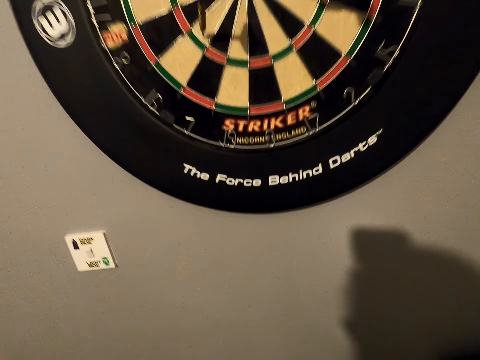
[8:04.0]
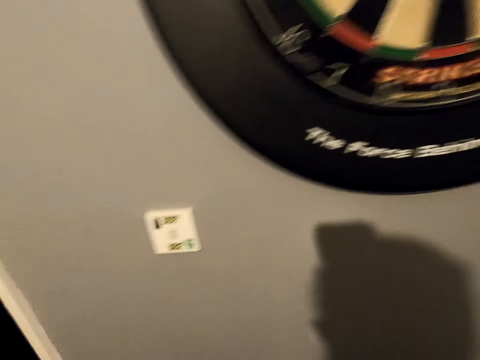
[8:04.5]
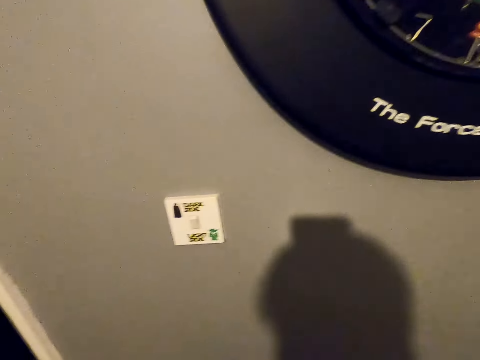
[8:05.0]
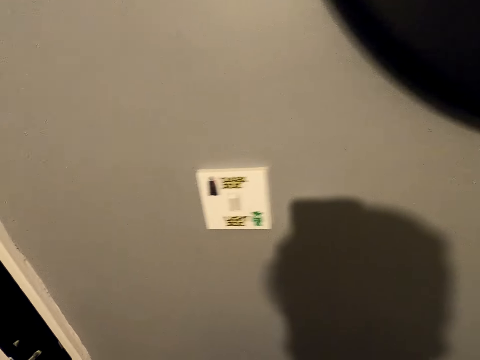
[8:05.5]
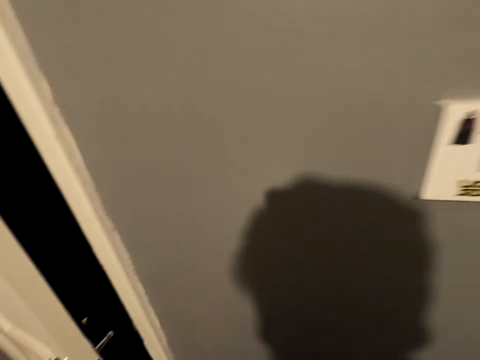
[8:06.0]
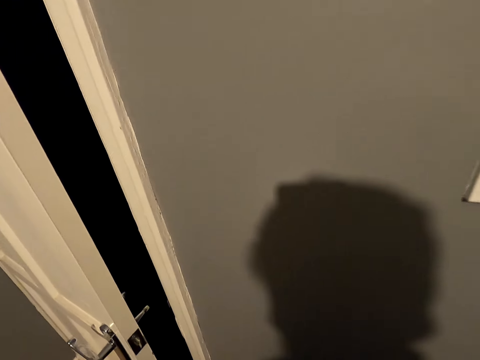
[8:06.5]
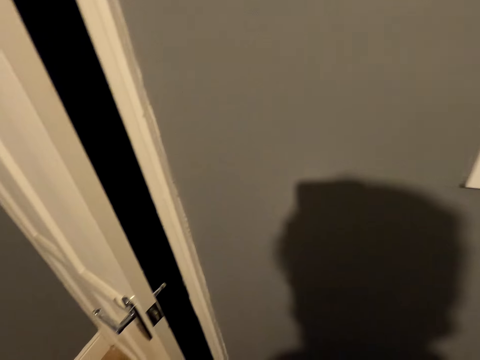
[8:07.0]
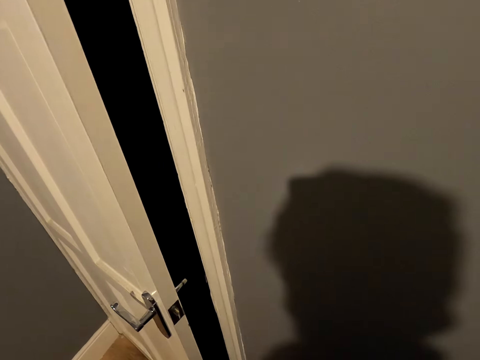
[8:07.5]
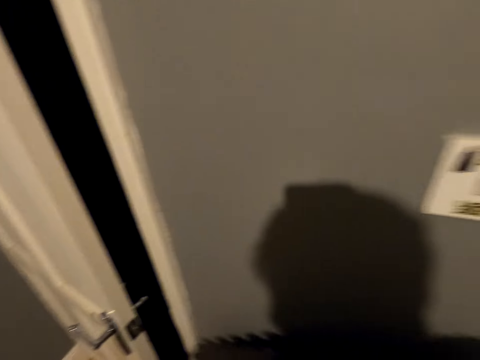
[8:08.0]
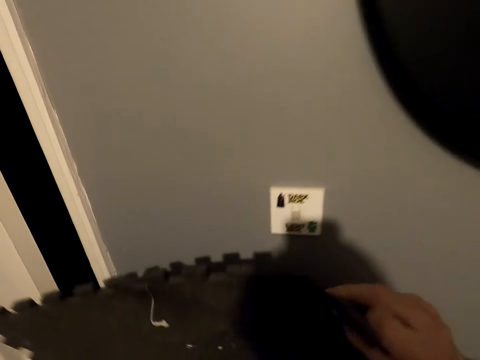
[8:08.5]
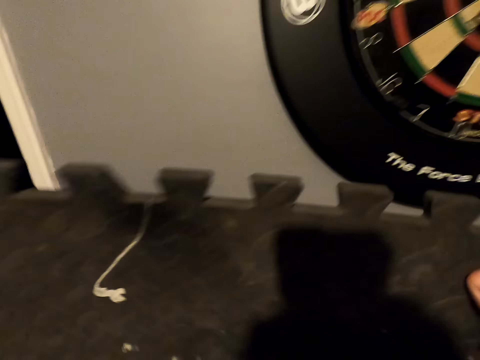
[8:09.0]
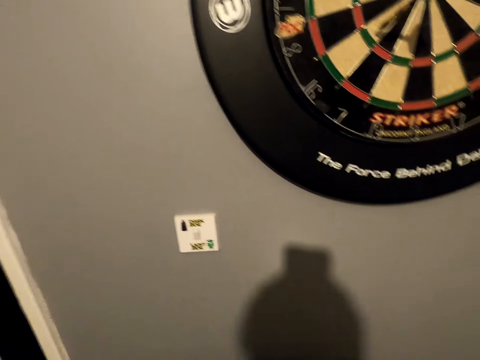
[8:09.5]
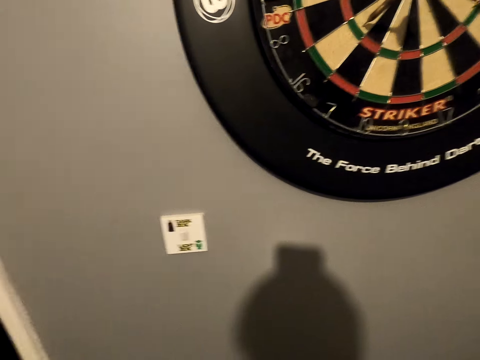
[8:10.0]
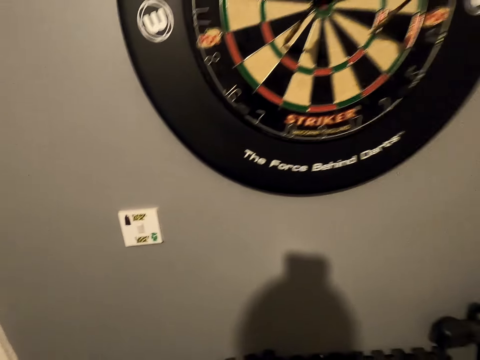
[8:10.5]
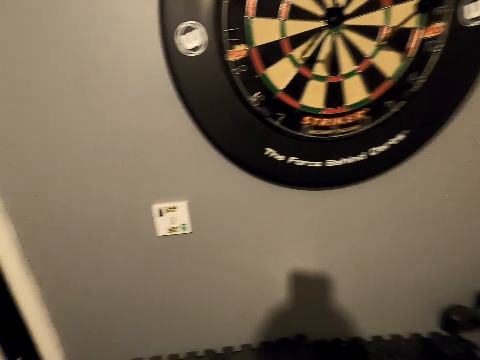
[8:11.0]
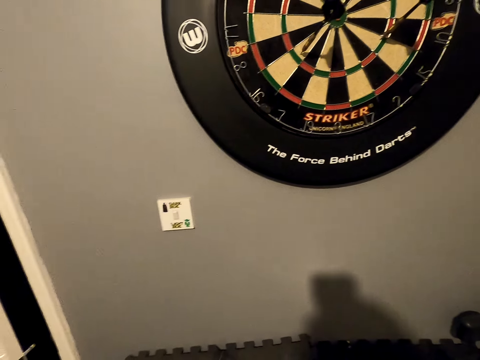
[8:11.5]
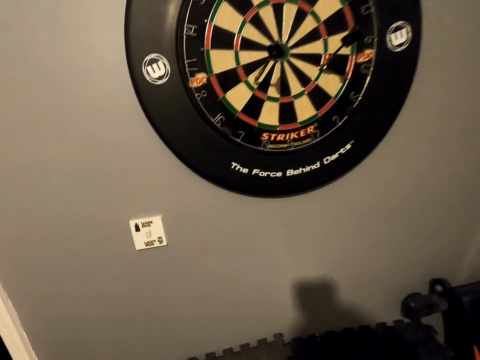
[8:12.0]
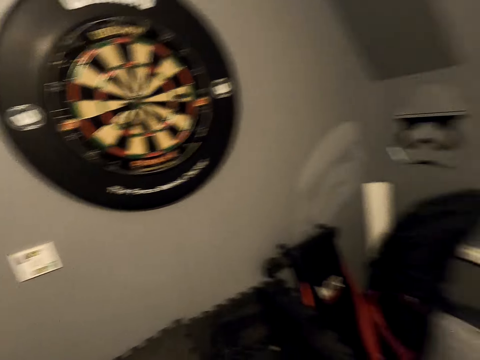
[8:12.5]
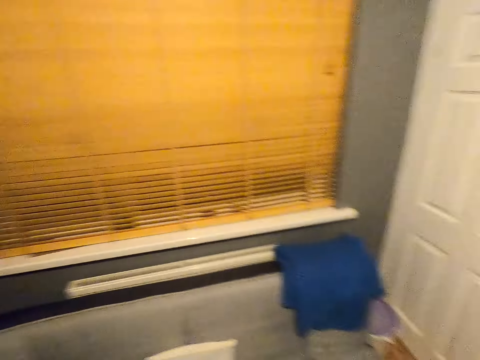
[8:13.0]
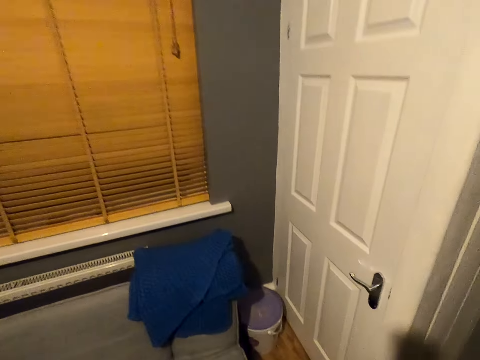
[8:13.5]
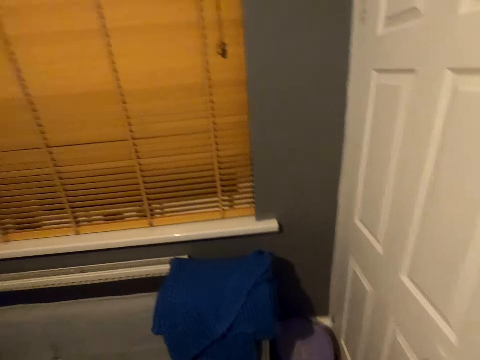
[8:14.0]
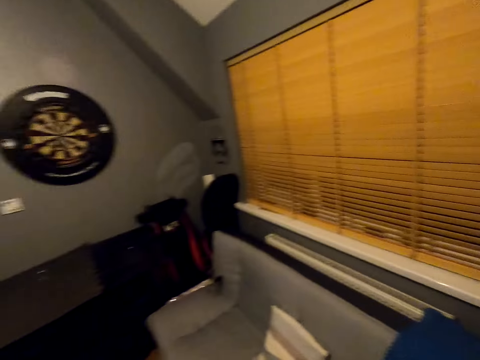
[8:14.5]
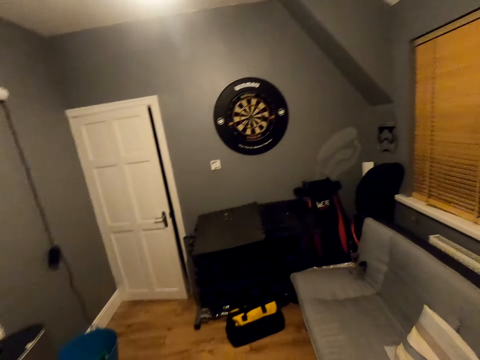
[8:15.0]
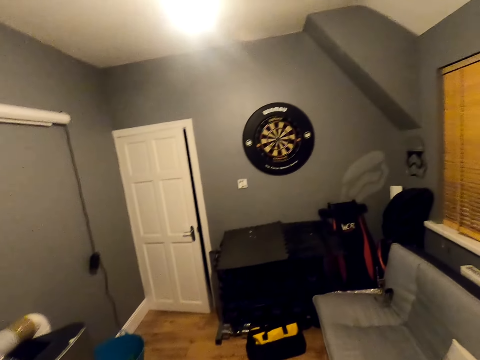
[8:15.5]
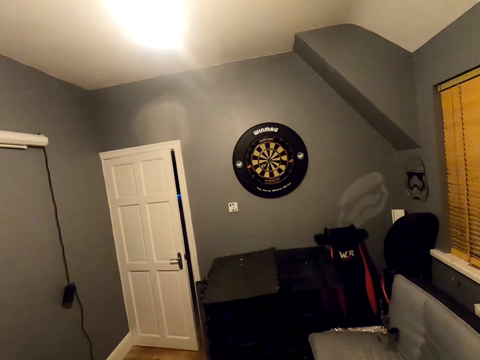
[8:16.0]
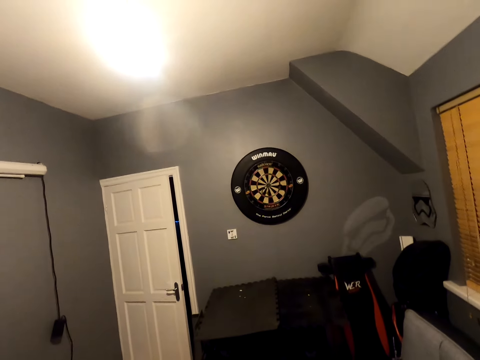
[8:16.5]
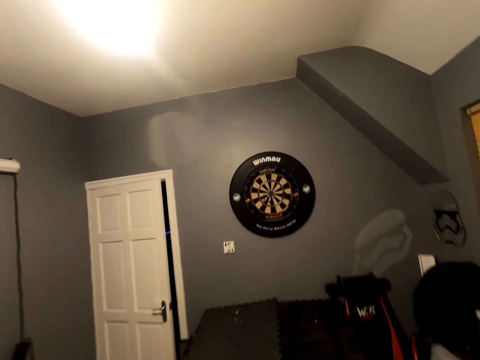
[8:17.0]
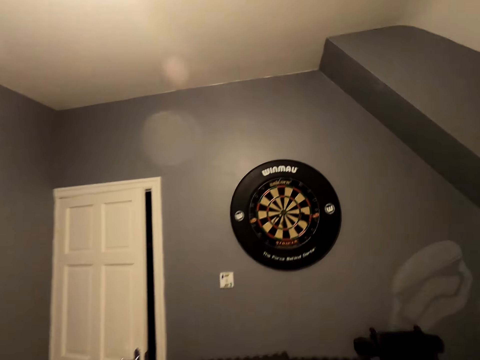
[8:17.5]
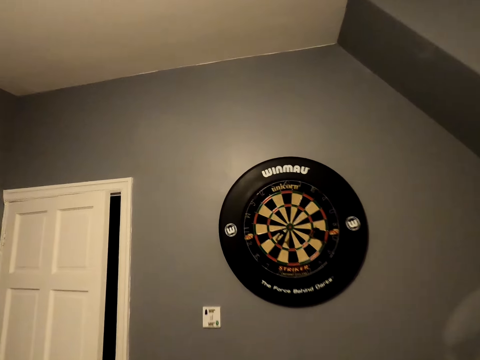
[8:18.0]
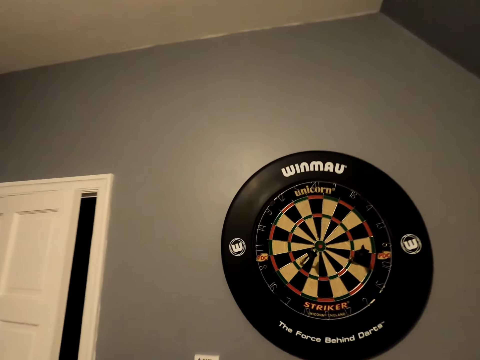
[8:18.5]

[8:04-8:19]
The camera wearer puts down the mat. They turn back. They turn around. They walk in the room. They walk close to the dart board.

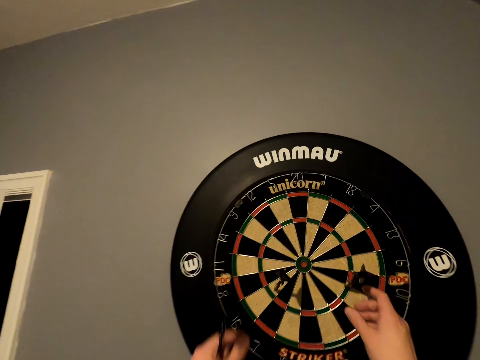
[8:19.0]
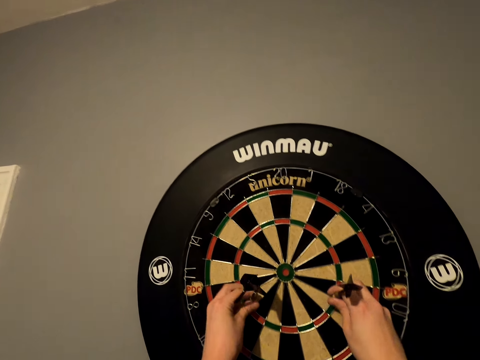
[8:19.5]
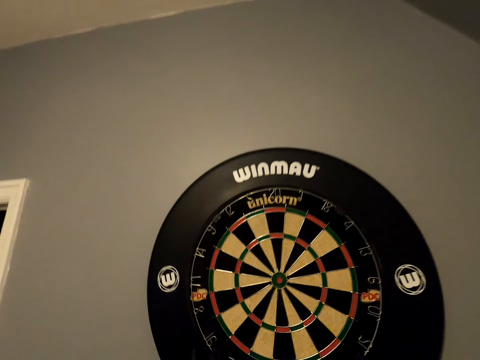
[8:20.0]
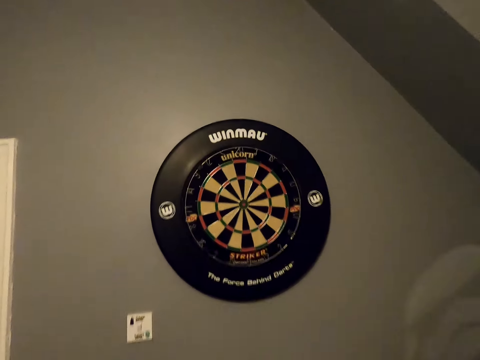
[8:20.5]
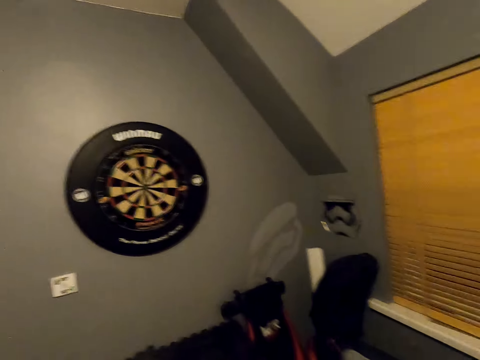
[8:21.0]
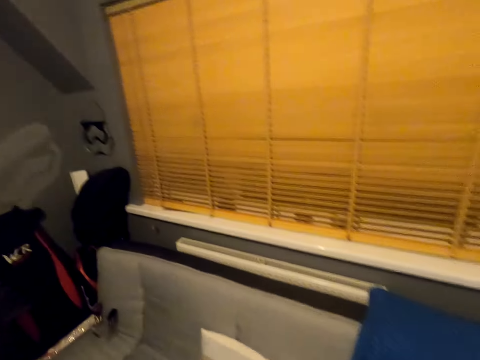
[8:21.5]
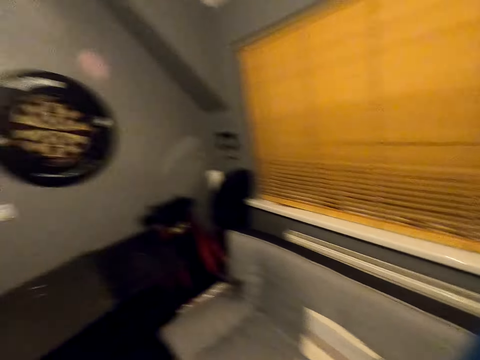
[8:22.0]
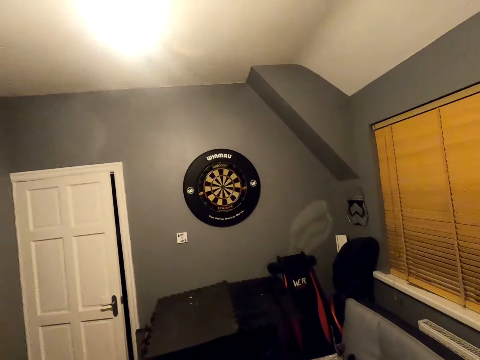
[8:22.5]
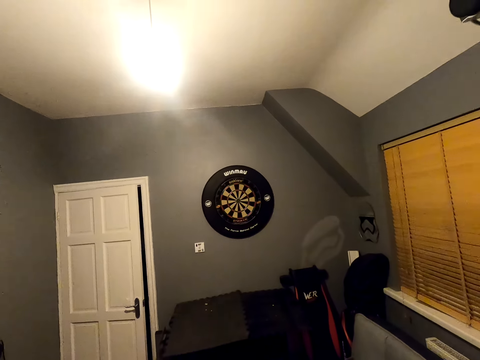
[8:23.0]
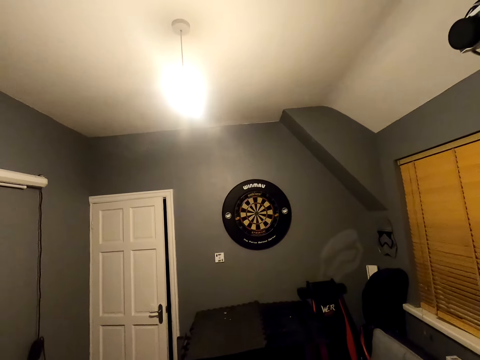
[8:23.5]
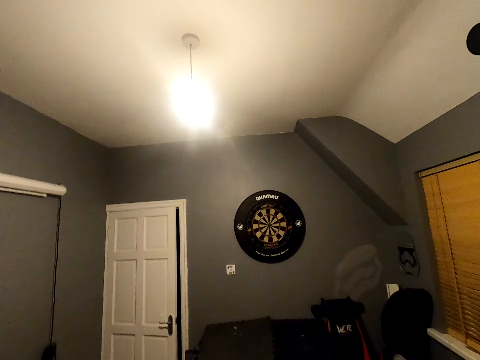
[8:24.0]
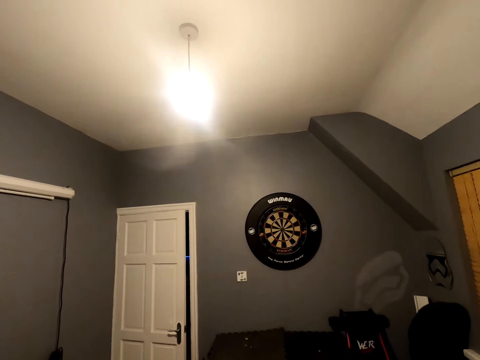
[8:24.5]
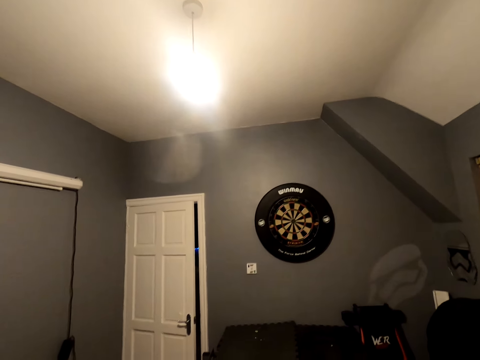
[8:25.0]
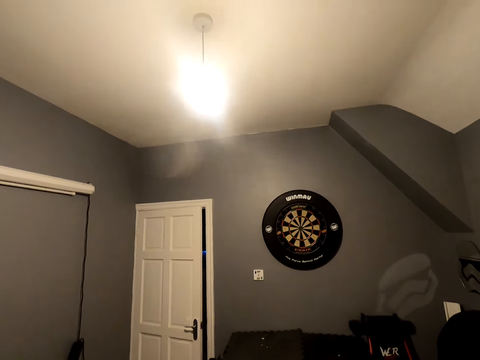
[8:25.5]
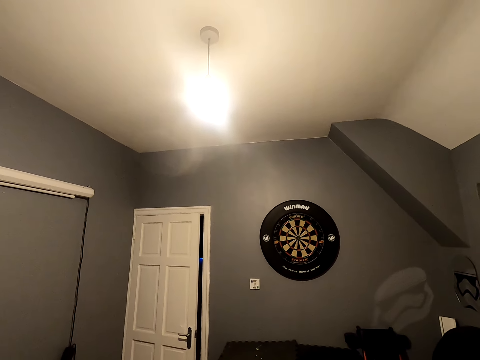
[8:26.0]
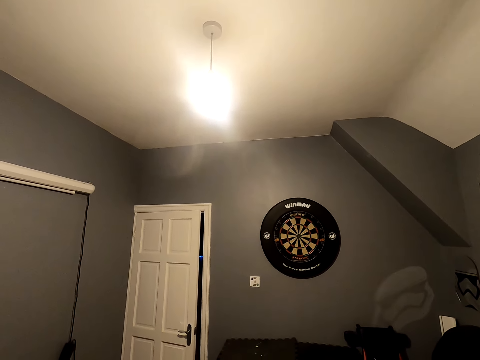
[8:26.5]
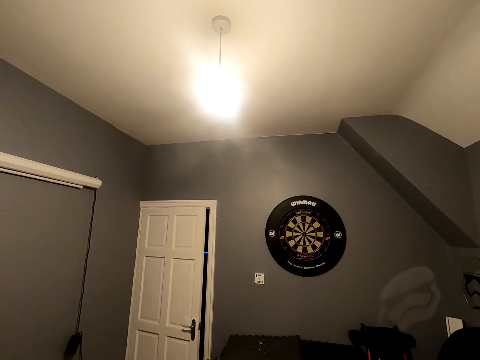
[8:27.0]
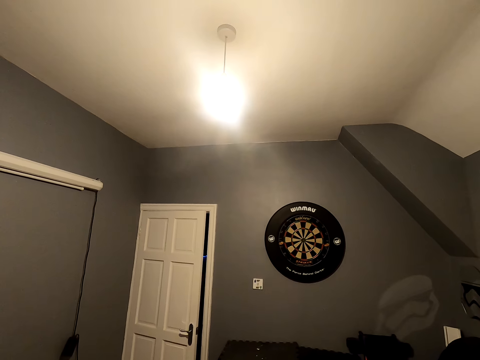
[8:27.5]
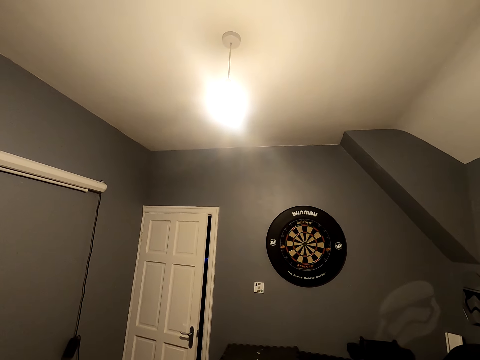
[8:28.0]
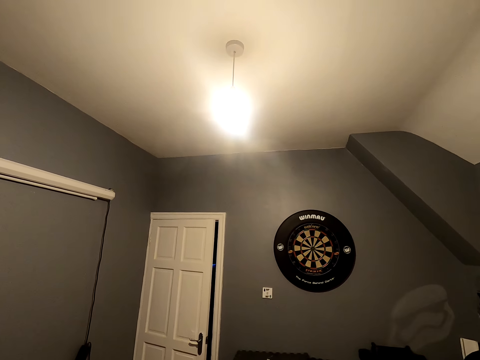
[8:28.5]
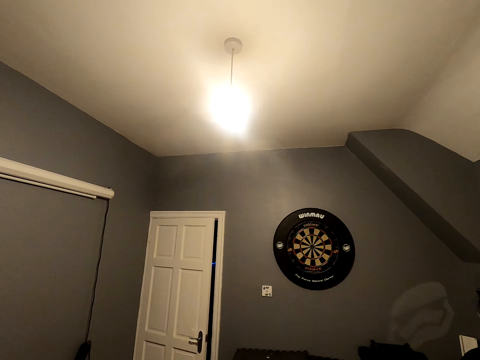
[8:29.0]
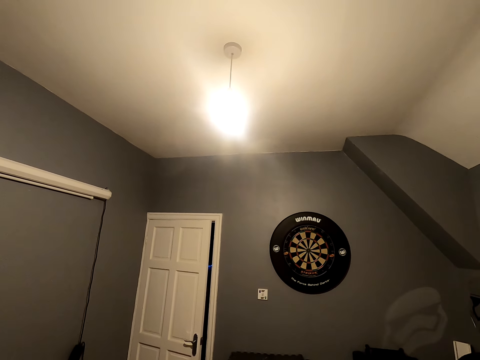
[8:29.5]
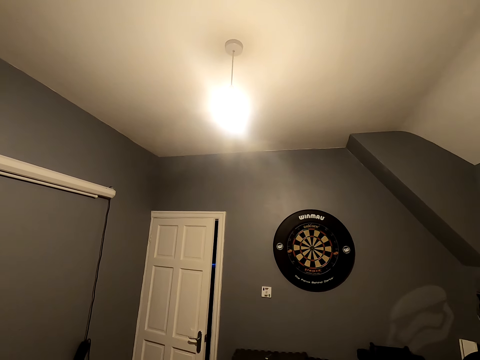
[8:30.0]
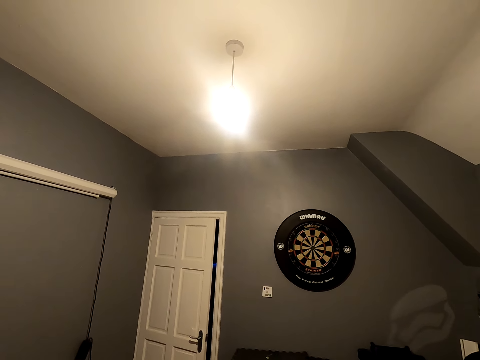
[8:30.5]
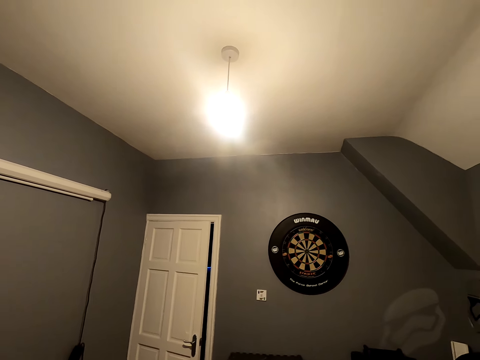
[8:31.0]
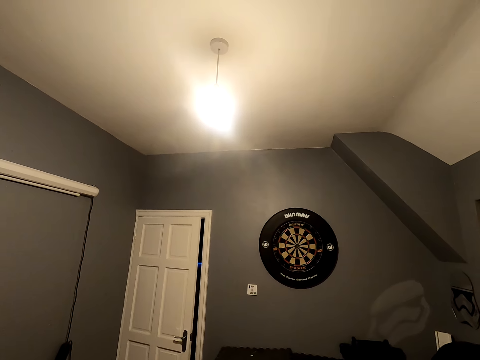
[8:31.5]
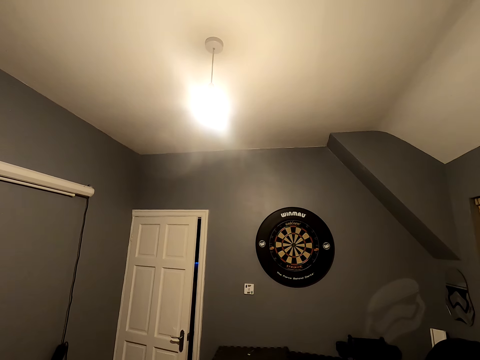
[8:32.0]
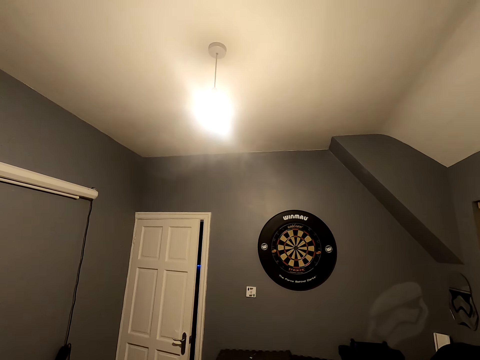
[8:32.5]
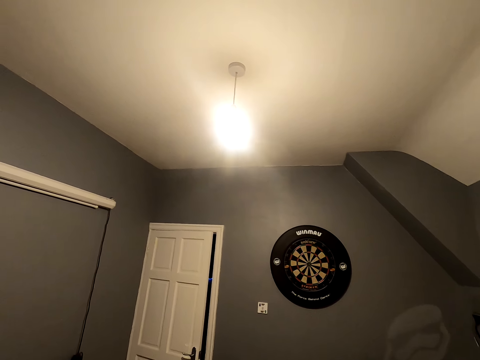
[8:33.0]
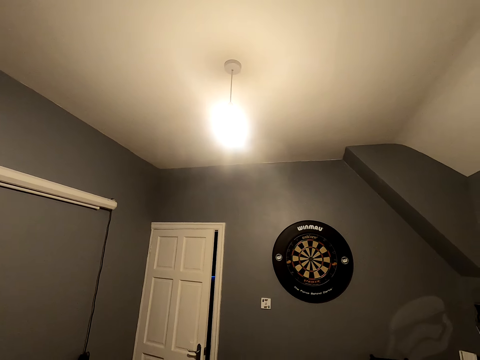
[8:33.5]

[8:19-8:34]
The camera wearer picks the soft tip darts from the dartboard. They move back. They walk in the room. They look at the dart board.
